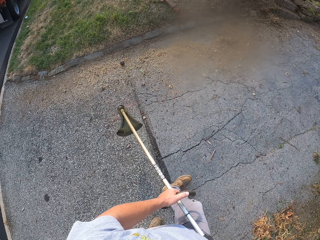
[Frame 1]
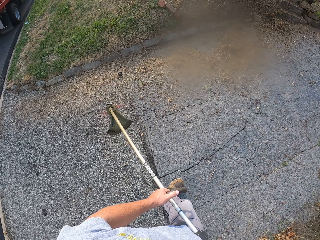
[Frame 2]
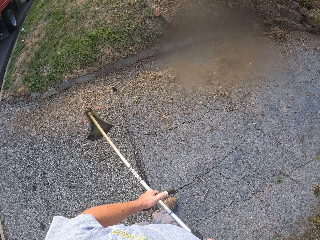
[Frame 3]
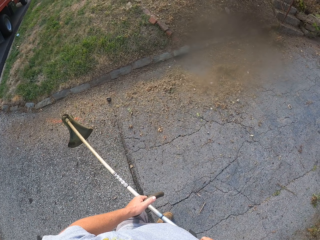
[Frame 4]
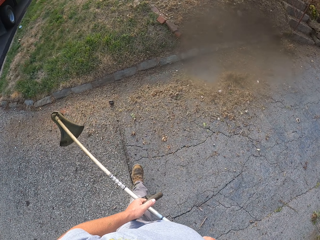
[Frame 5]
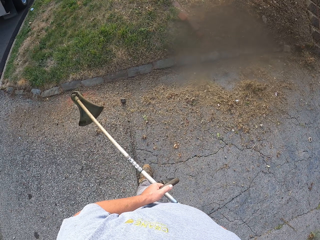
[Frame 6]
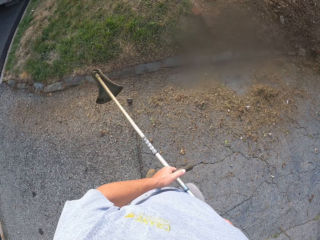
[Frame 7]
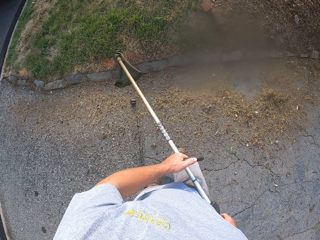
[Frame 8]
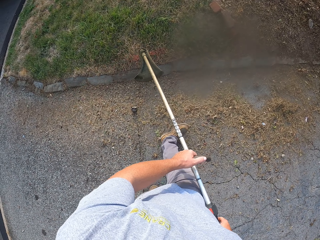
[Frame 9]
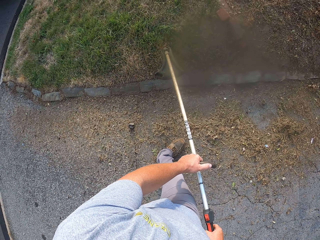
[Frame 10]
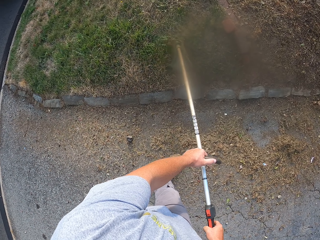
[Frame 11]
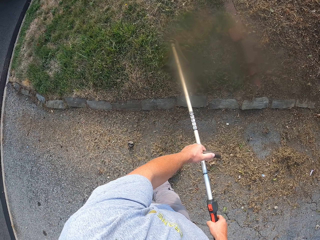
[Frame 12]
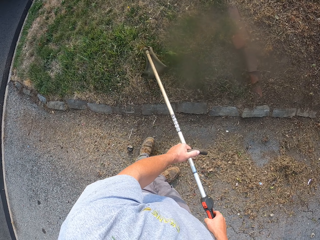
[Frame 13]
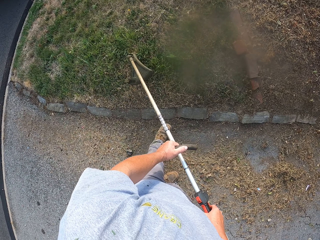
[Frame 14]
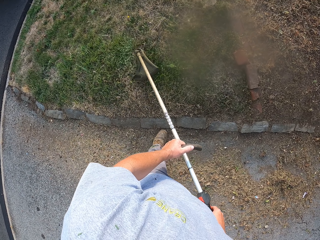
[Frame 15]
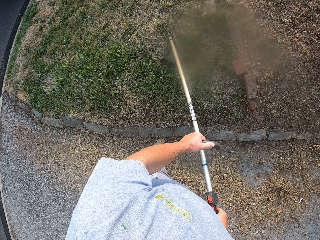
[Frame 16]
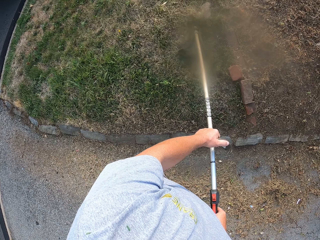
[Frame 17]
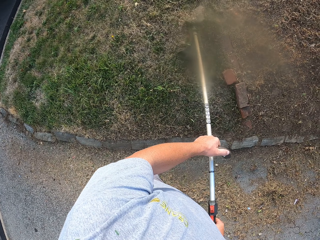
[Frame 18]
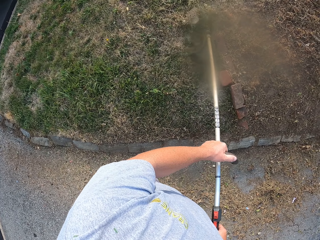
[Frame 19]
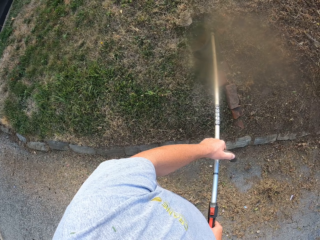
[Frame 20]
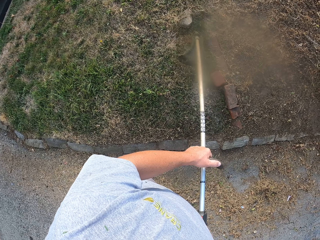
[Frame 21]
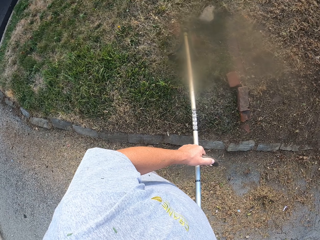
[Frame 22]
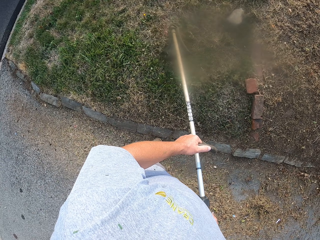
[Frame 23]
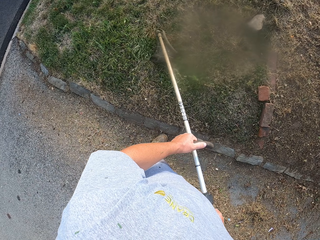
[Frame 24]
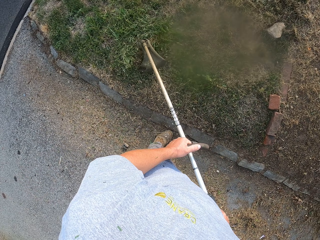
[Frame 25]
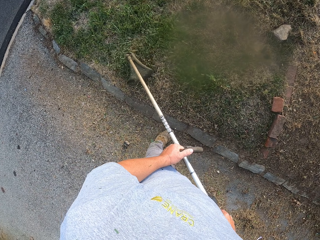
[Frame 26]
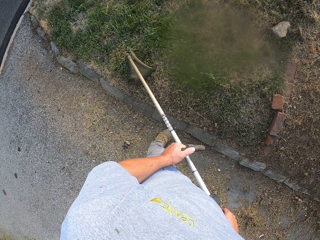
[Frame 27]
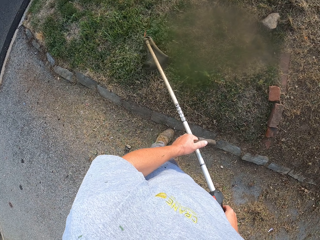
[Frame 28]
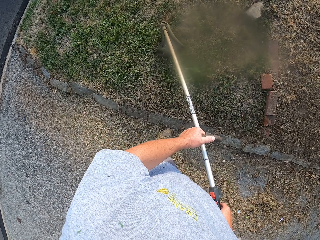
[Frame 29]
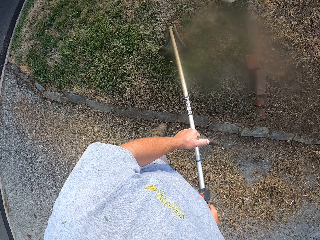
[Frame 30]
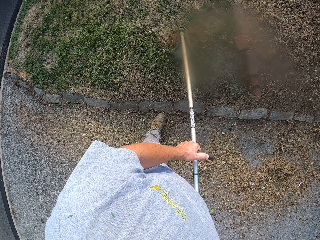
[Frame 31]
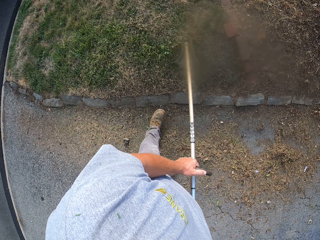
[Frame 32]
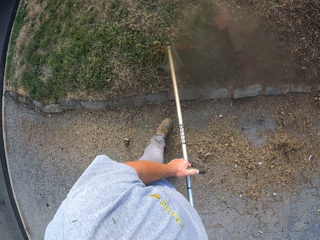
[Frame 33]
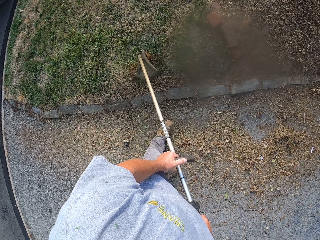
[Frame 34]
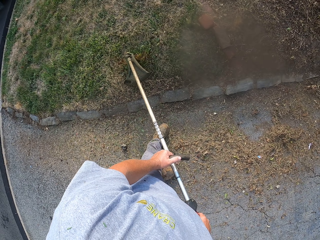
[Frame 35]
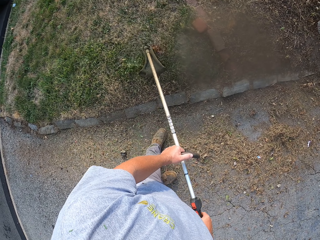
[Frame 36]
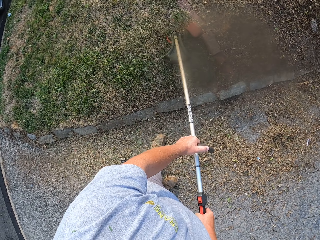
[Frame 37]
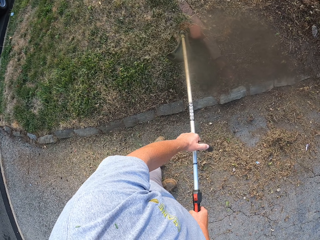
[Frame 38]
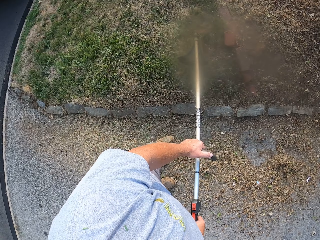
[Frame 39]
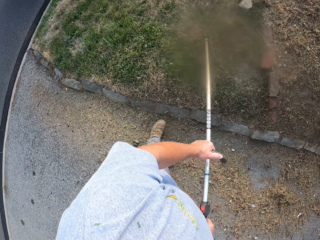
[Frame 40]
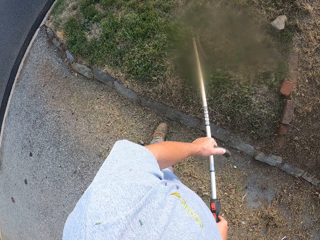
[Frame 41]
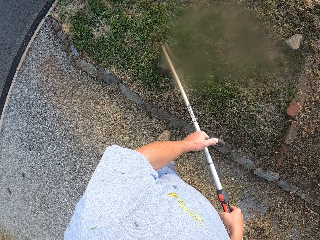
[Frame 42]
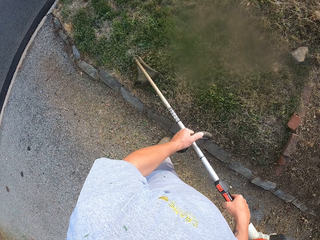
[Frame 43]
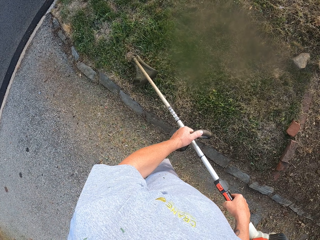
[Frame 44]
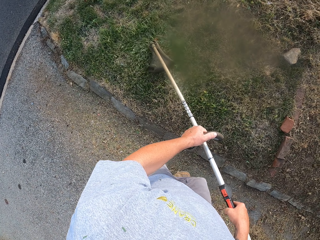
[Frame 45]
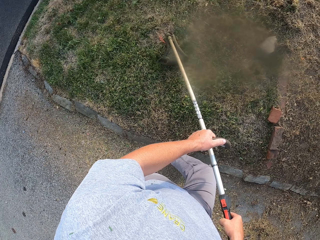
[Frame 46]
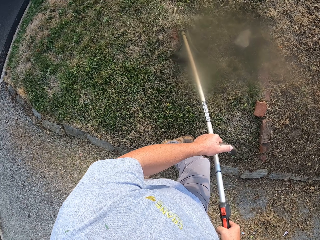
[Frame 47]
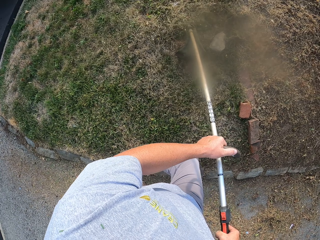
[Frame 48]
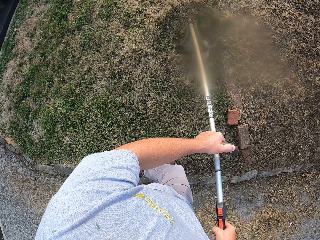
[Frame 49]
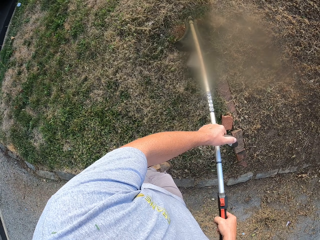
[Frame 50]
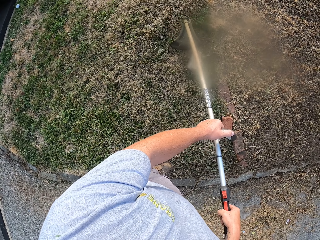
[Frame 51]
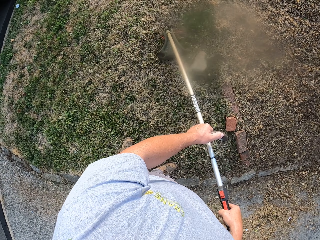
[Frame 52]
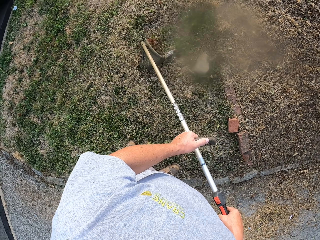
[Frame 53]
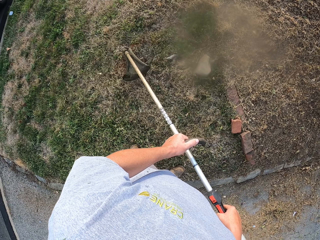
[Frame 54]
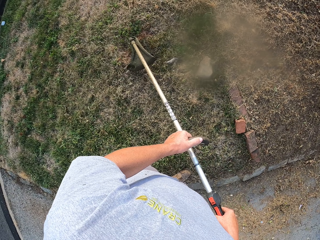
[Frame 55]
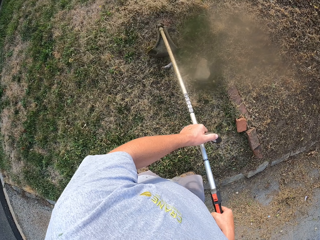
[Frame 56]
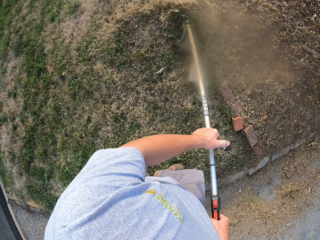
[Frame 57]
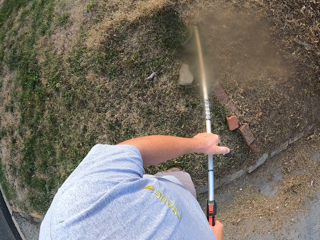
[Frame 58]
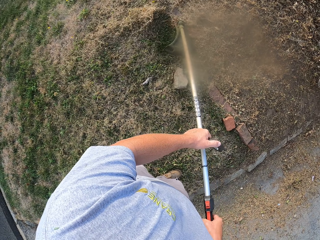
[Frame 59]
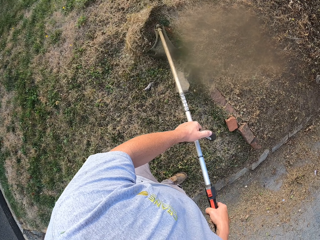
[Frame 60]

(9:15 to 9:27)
The camera wearer cuts grass with a grass cutter machine. They walk forward.

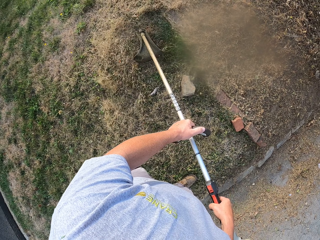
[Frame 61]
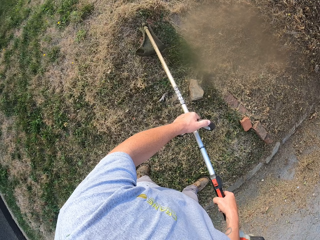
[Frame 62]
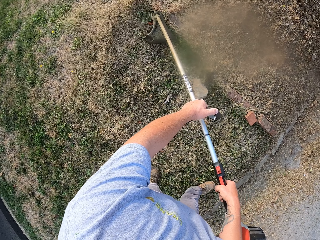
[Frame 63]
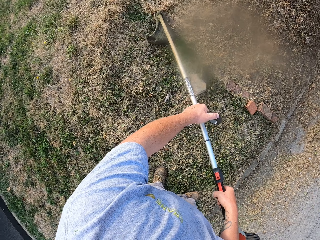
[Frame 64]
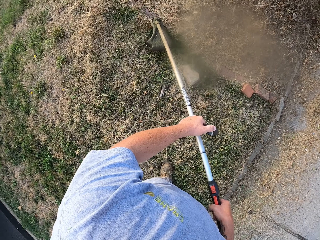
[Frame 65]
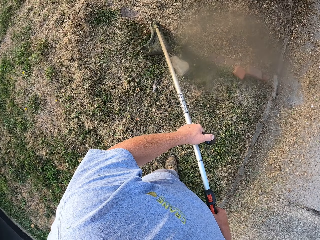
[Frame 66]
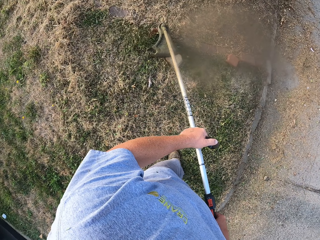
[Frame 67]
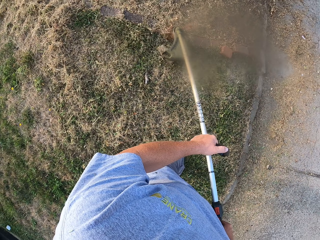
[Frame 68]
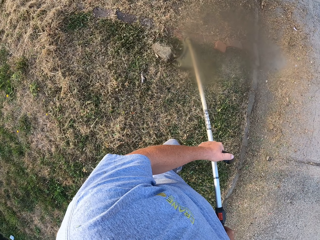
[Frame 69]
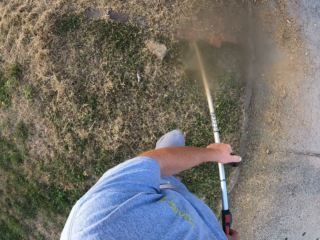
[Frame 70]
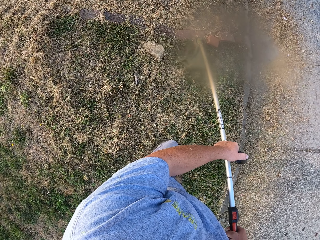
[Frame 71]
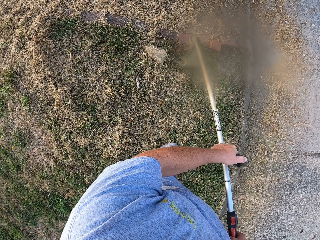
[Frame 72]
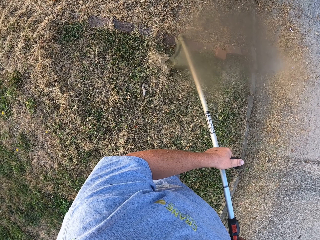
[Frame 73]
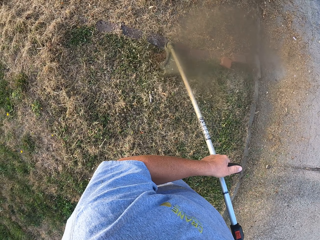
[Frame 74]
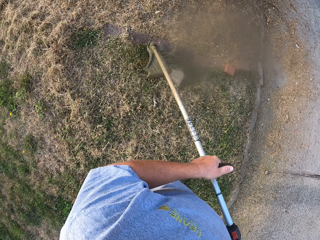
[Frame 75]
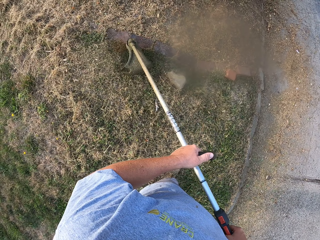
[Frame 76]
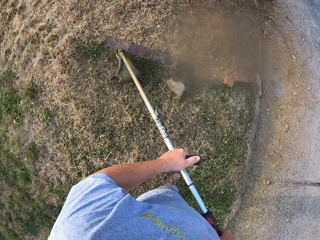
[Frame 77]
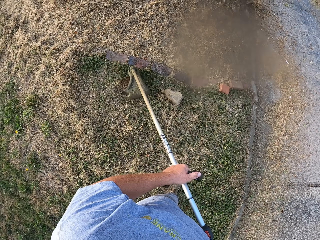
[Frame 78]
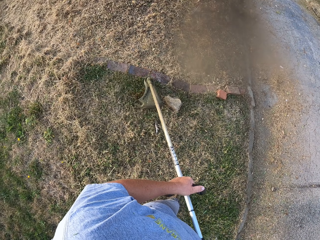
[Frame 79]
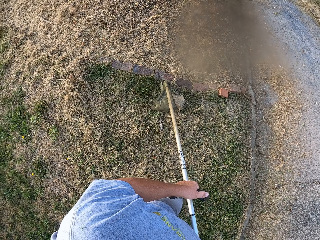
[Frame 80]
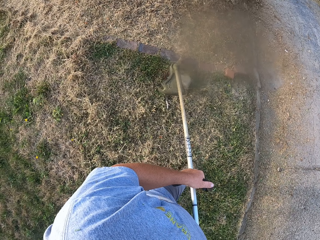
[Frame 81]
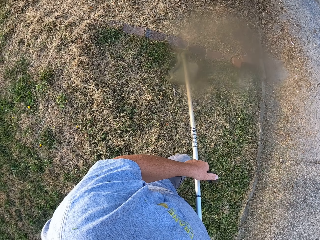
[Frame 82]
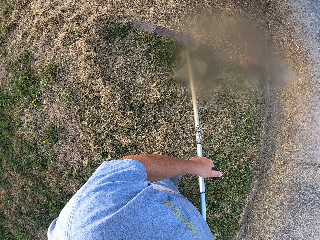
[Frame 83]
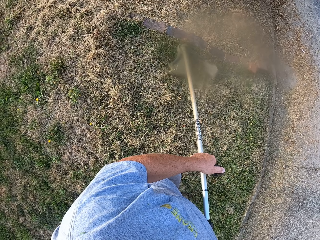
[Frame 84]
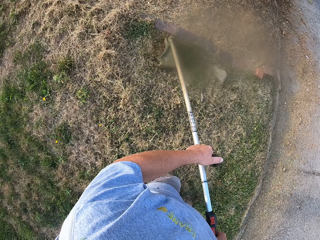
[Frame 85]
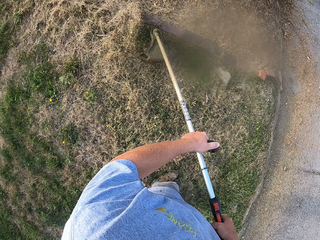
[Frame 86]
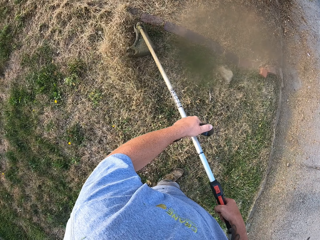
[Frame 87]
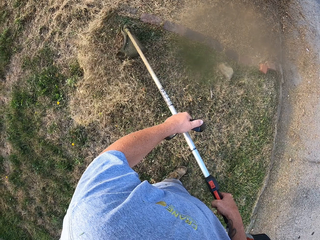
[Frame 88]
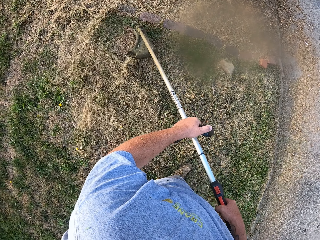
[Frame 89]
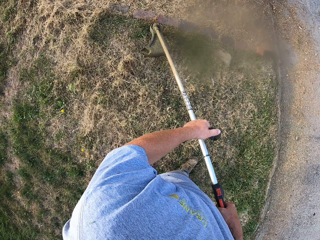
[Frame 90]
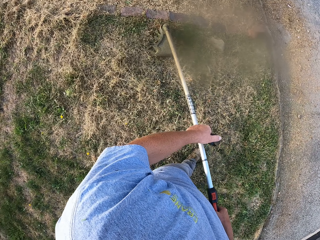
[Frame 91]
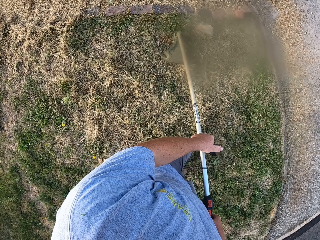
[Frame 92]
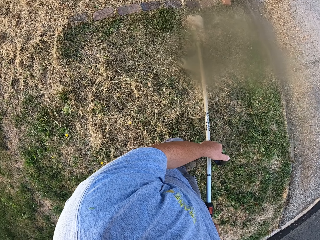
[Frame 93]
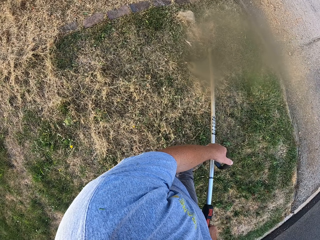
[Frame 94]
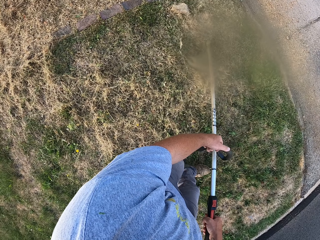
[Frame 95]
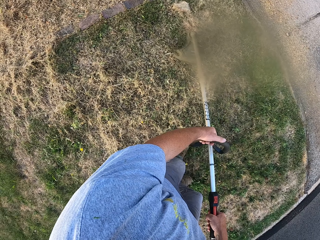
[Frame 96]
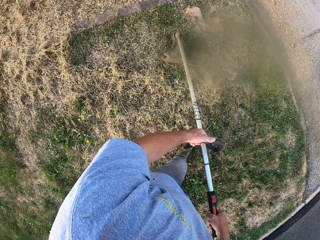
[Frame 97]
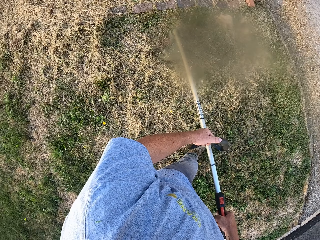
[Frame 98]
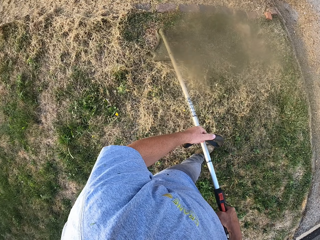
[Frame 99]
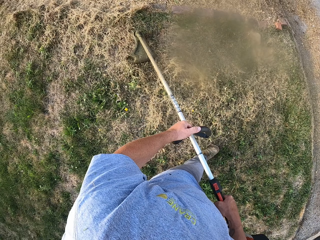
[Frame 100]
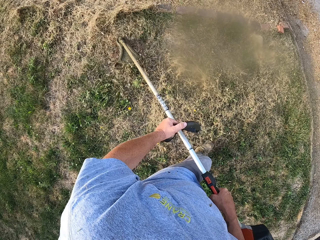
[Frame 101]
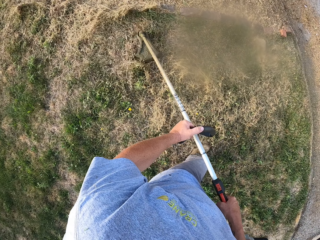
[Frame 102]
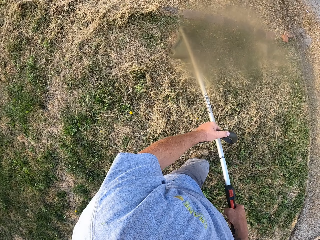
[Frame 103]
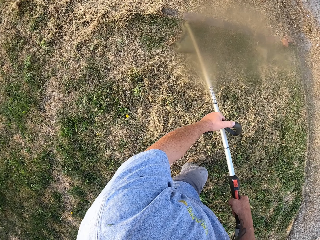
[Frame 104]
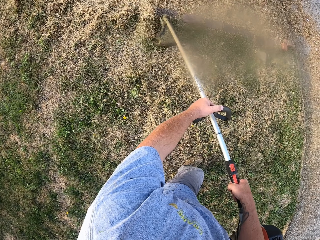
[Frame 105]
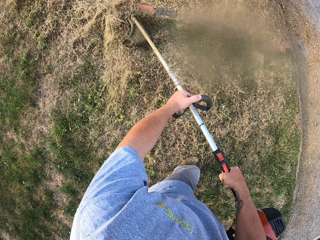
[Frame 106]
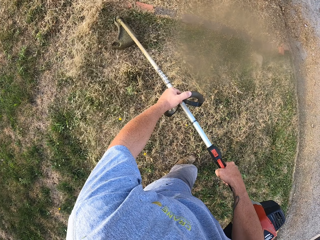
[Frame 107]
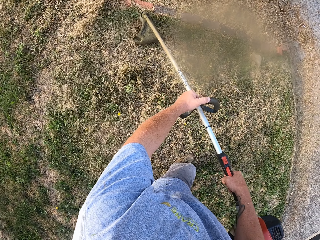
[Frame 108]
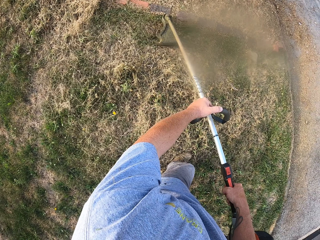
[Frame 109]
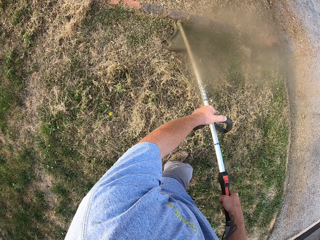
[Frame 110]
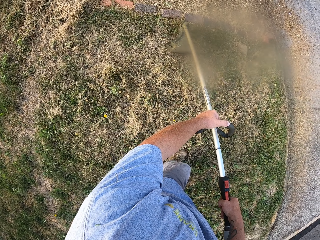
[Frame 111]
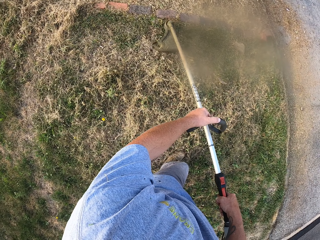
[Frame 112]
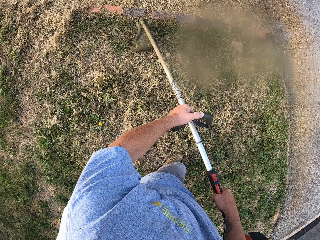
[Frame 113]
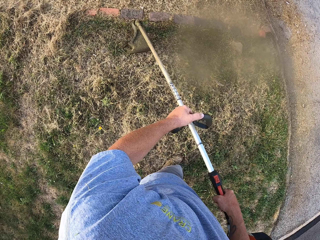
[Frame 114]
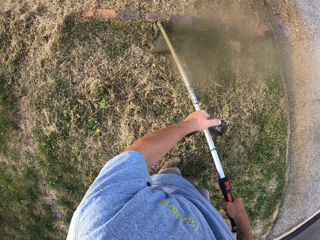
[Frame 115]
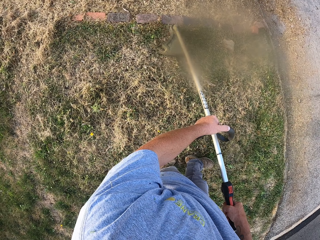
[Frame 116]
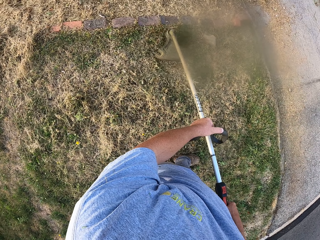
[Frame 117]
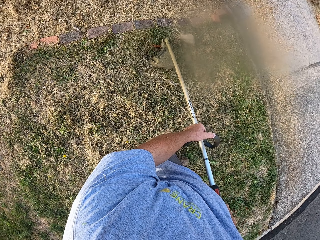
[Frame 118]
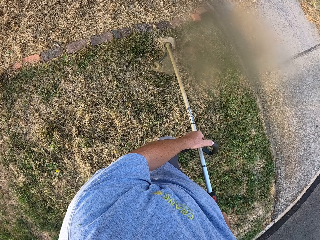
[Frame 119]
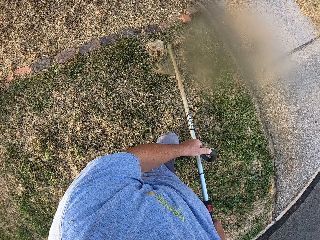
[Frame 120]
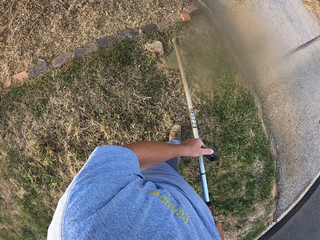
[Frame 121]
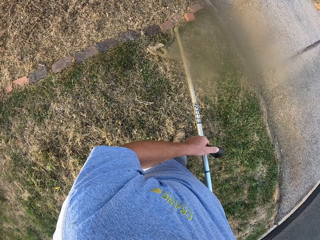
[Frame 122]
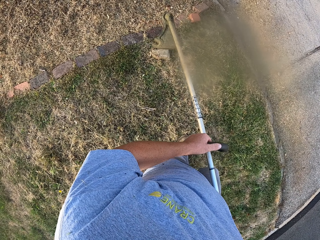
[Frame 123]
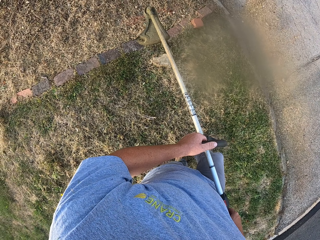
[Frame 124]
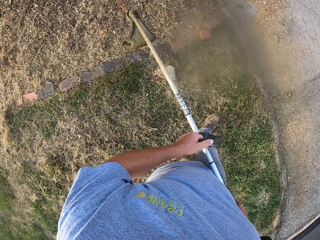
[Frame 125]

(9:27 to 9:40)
The camera wearer walks forward. They walk forward again on the ground.
